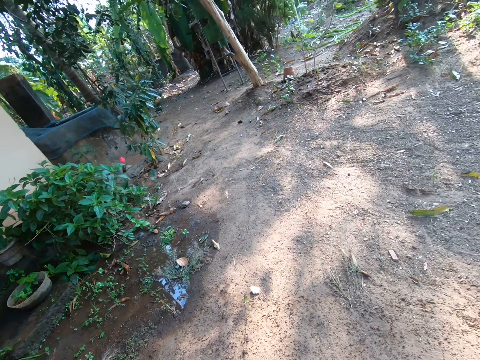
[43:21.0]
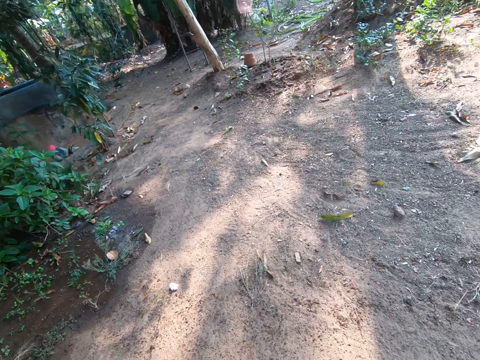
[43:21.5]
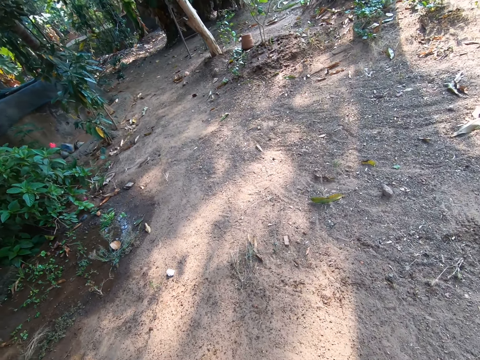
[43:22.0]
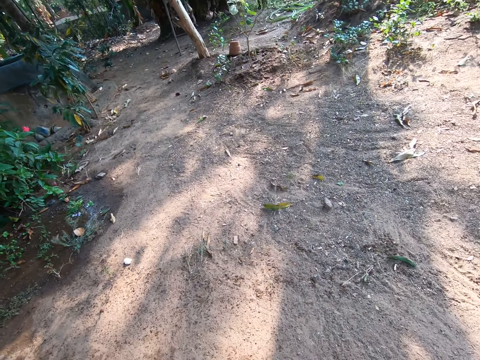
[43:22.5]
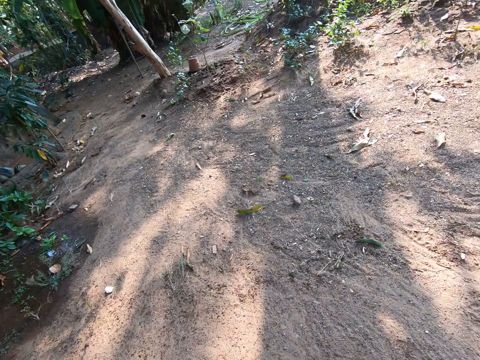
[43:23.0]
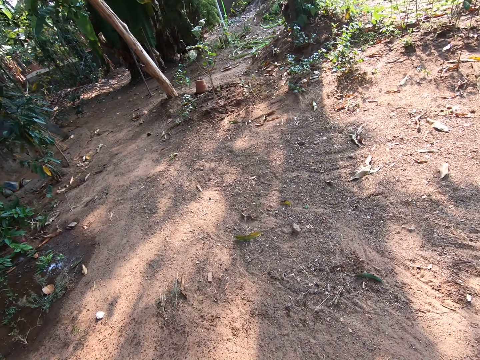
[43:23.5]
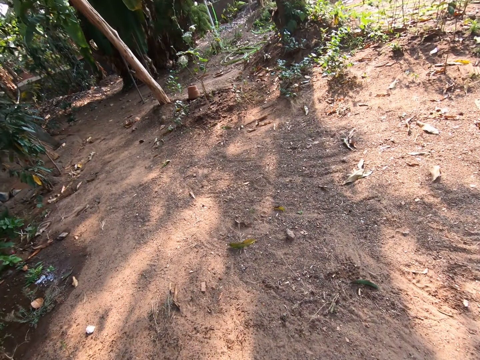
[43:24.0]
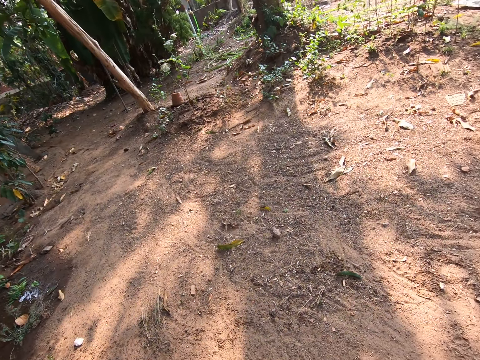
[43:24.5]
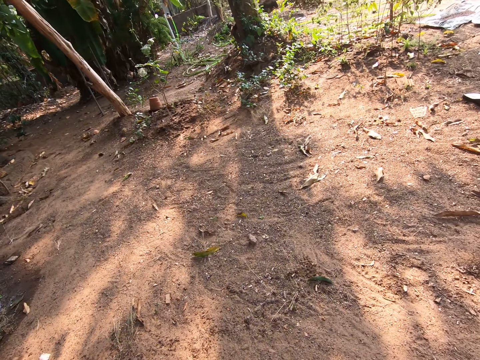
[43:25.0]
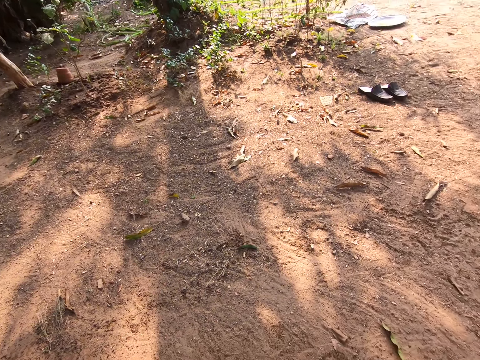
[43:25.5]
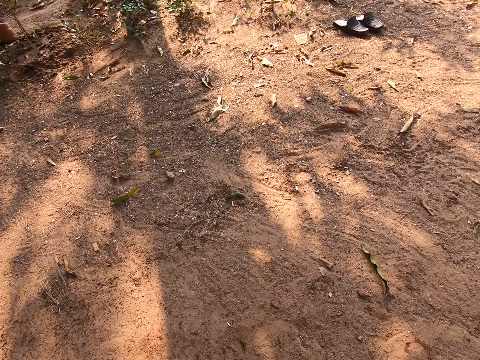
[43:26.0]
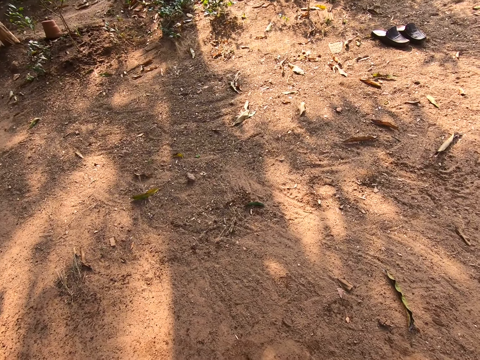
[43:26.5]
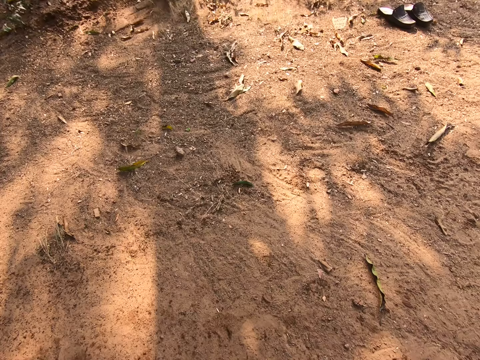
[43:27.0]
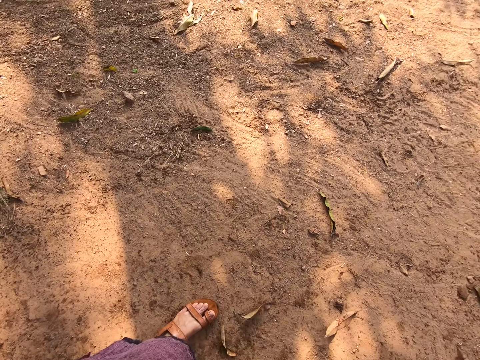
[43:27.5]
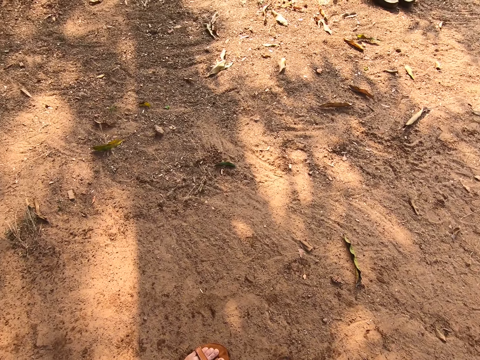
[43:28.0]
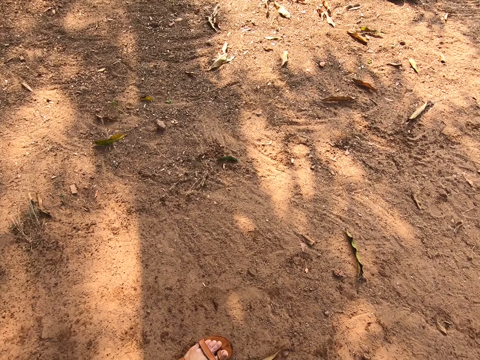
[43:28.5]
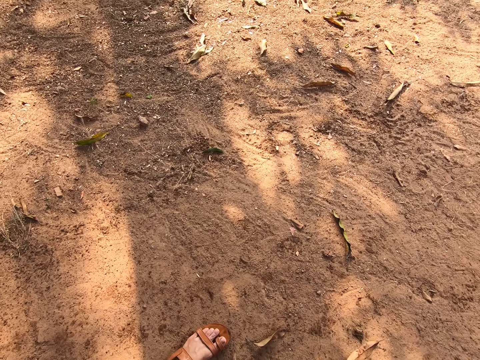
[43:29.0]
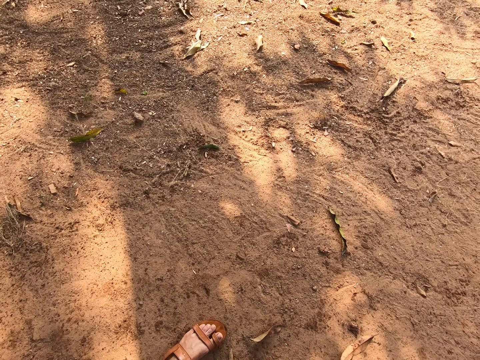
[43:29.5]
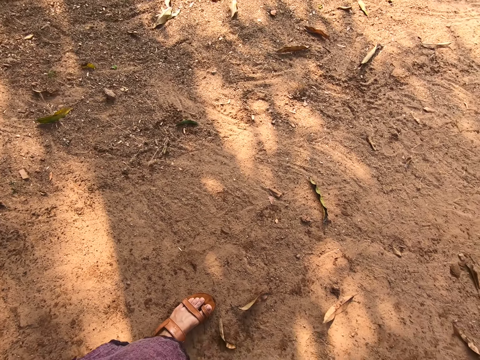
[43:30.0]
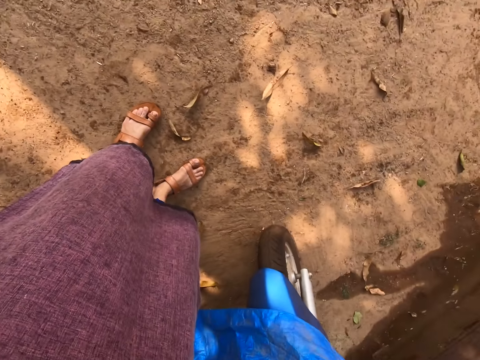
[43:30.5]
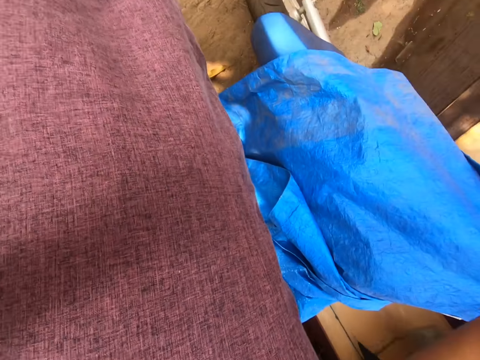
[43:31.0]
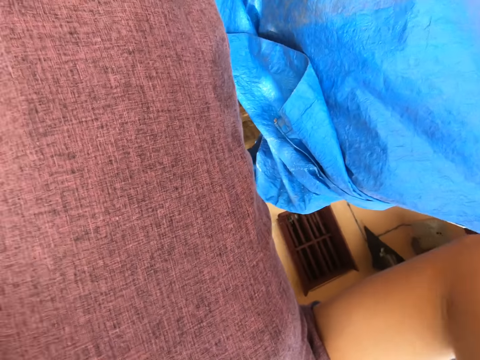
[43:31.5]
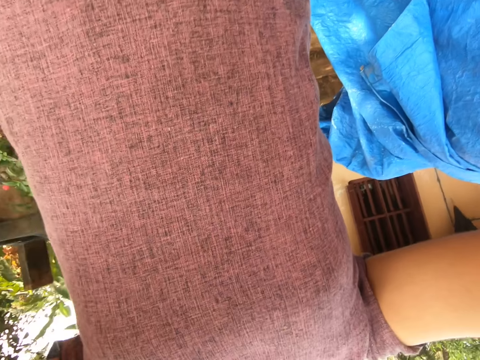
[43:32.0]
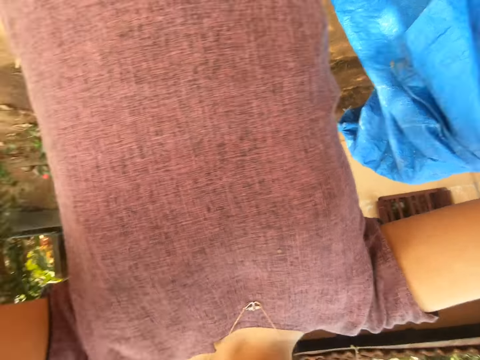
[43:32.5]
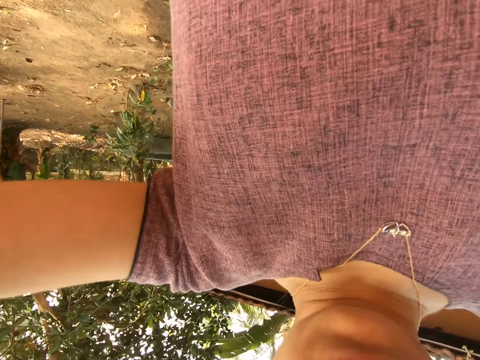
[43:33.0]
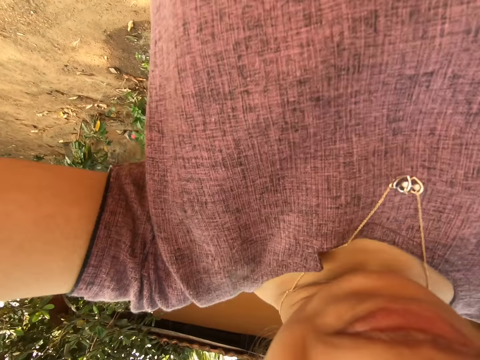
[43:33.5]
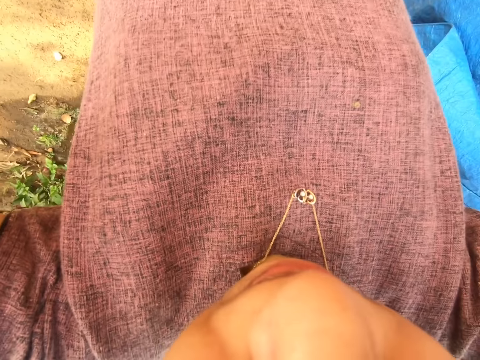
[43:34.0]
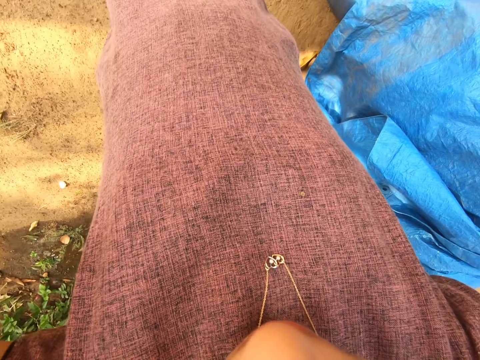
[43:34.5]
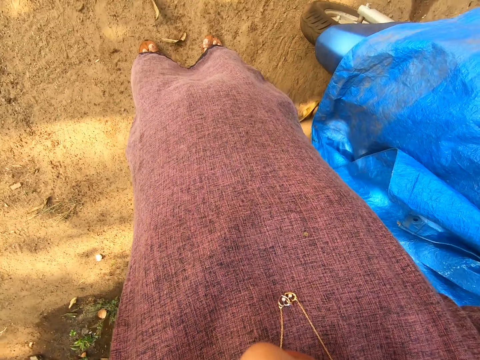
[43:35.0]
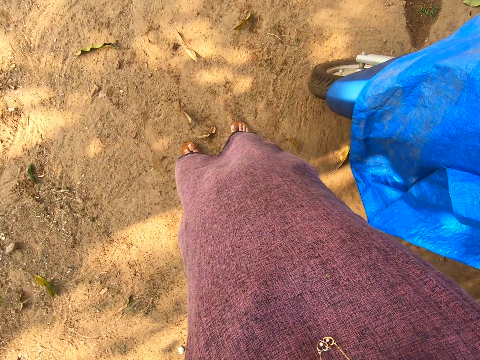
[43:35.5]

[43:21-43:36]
The camera wearer converses to a colleague. They adjust the camera.

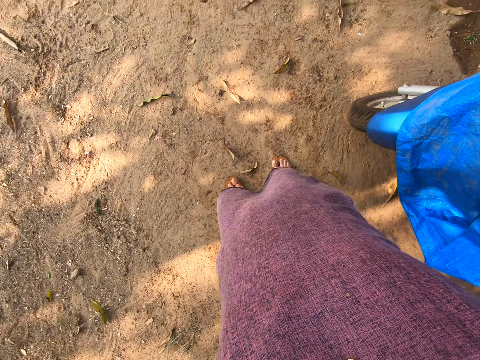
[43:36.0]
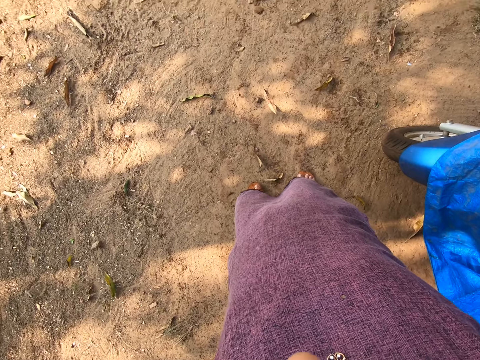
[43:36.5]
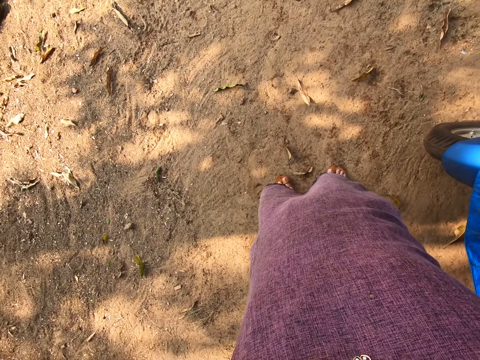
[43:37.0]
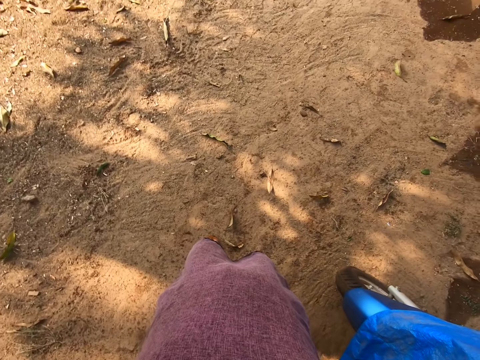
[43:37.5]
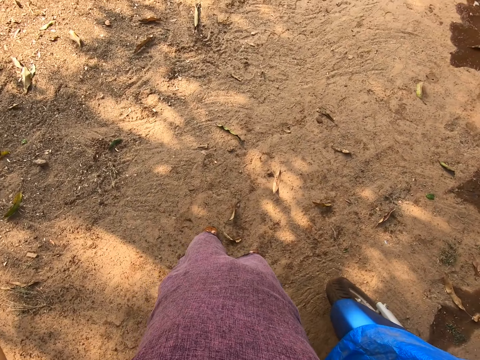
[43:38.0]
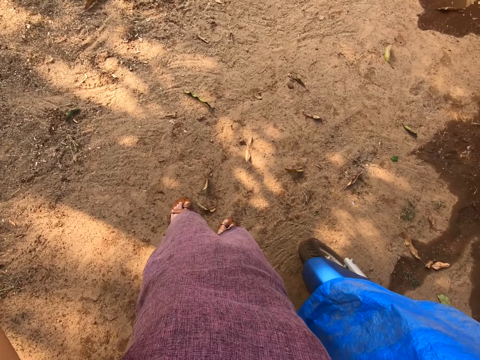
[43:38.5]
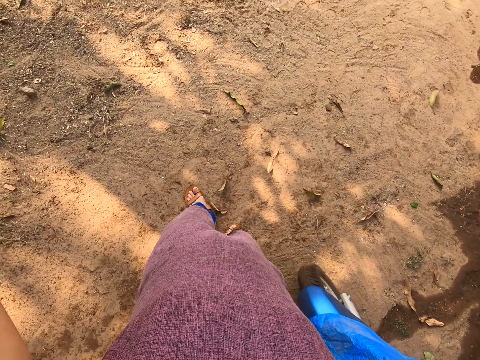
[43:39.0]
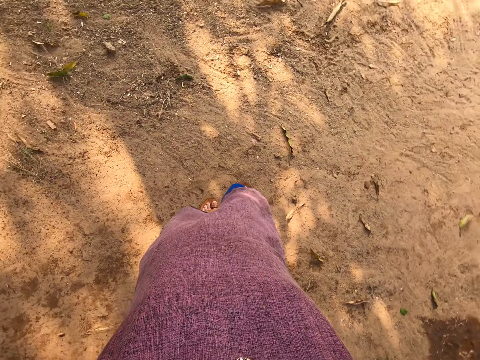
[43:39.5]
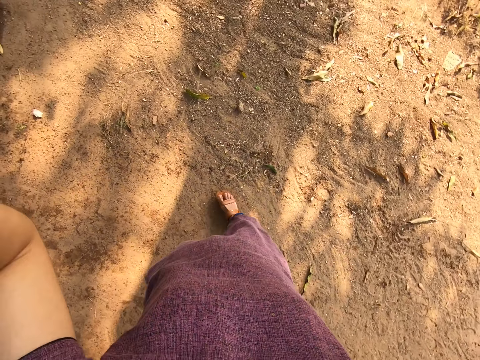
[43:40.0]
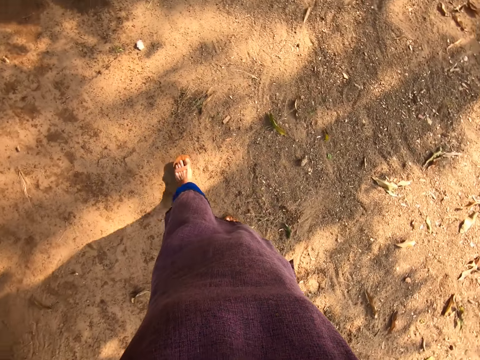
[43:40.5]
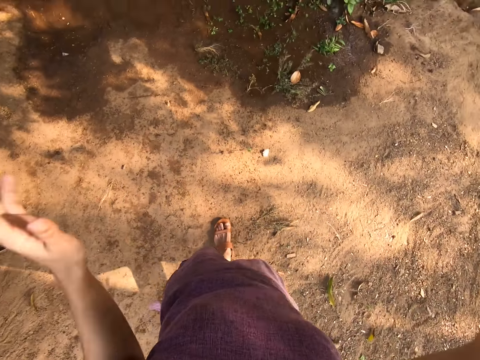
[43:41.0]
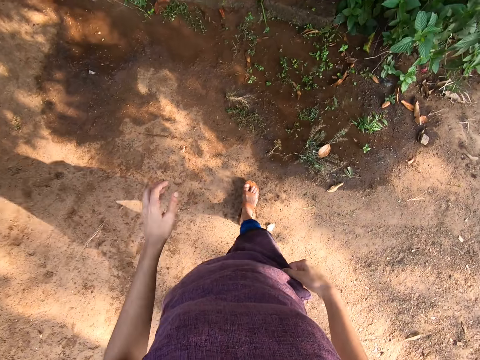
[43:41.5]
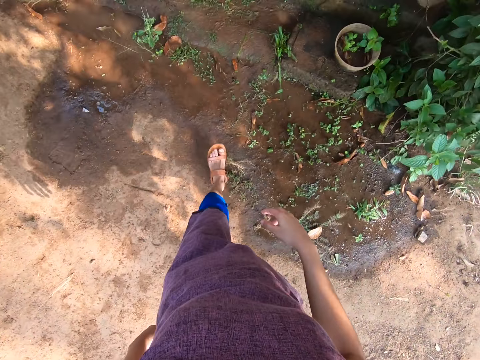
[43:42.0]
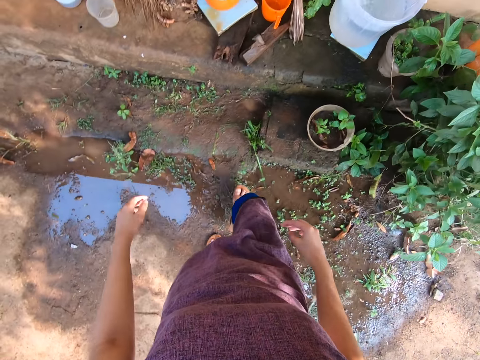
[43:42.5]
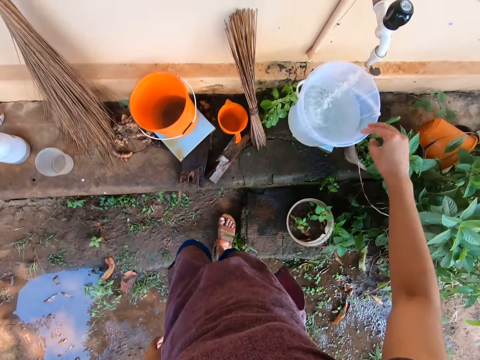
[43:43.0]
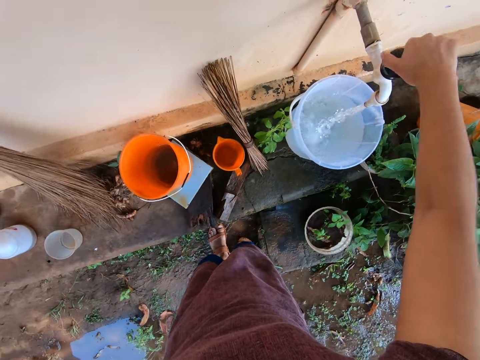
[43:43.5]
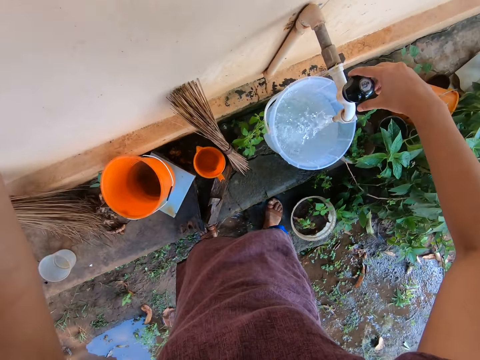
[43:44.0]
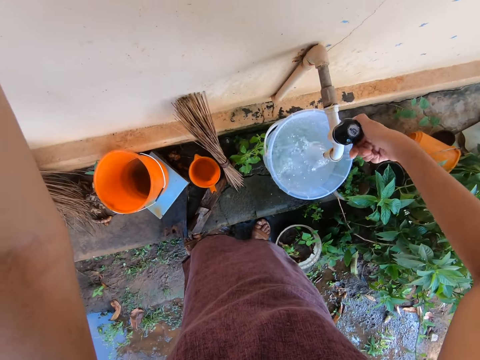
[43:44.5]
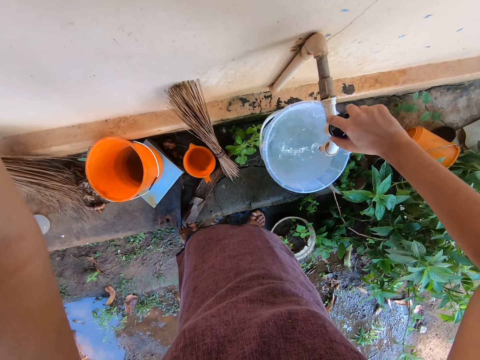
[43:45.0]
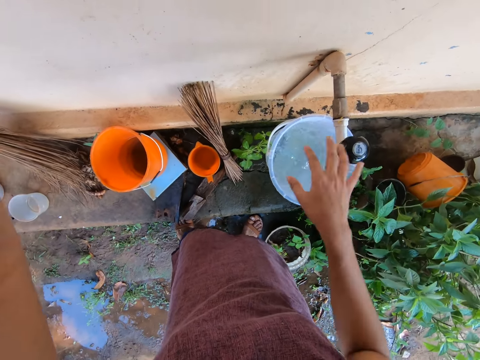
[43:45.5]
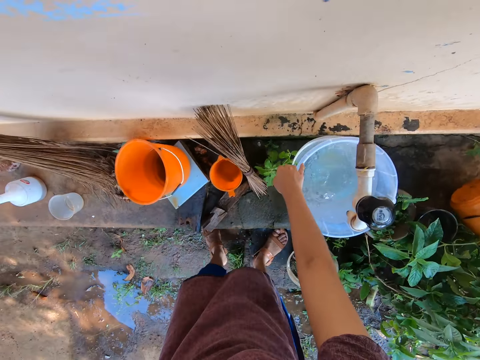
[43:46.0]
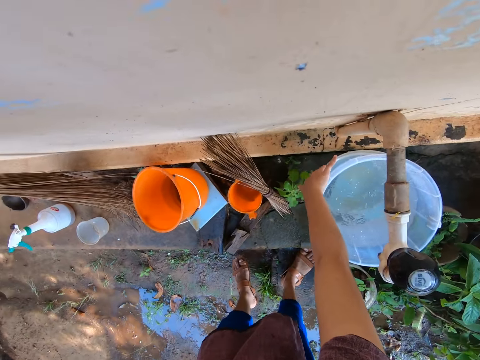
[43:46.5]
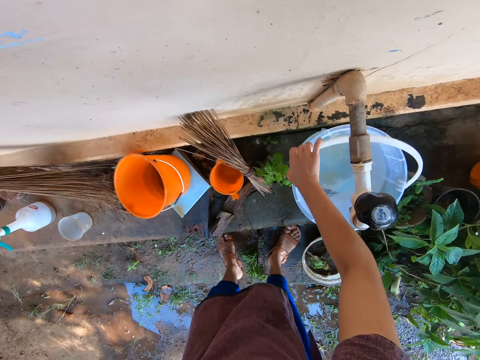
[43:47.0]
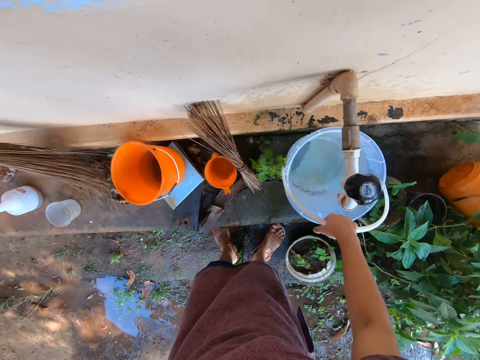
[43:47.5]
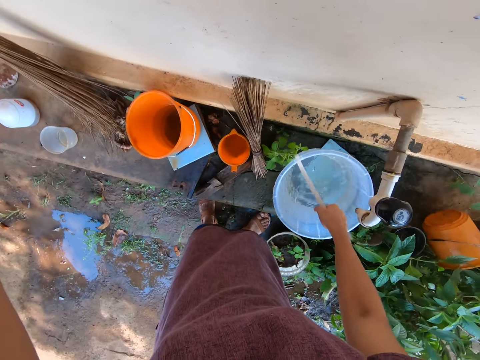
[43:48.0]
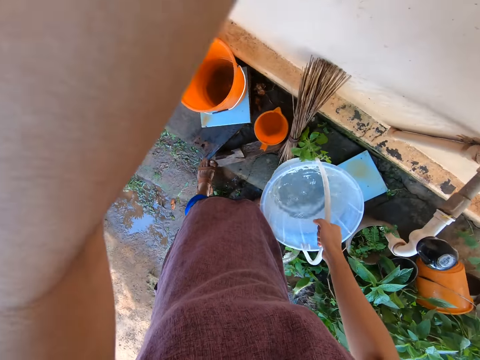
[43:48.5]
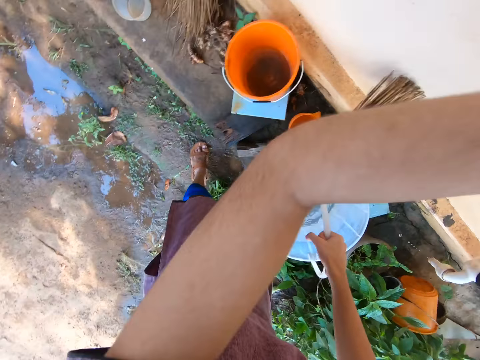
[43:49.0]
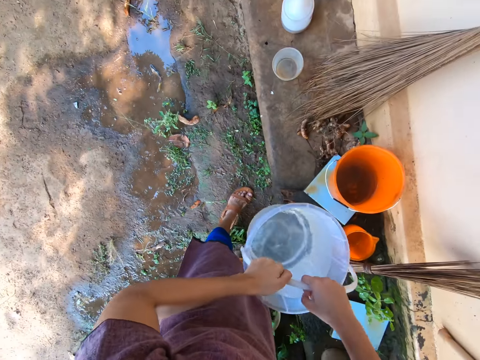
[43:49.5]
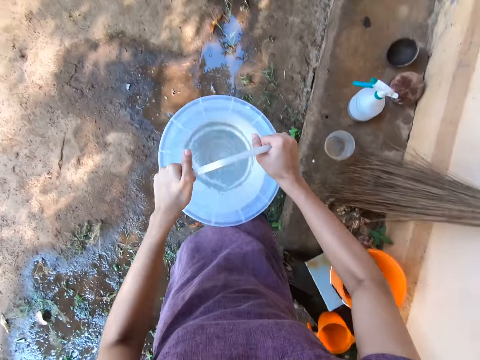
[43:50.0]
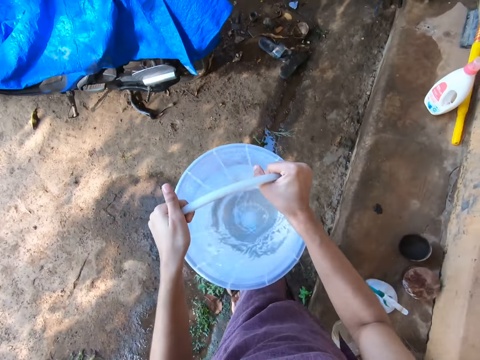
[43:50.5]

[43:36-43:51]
The camera wearer walks on the ground. She turns off the tap on the wall with her right hand. She takes the bucket. She holds the handle of the bucket with her right hand. She carries the bucket of water from the ceramic concrete with her right hand. She carries the bucket of water with both hands. She holds the bucket on both hands.
